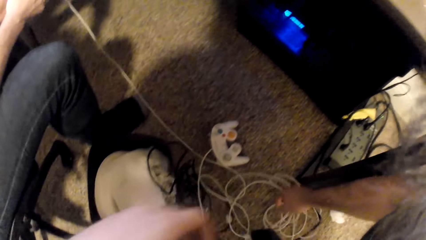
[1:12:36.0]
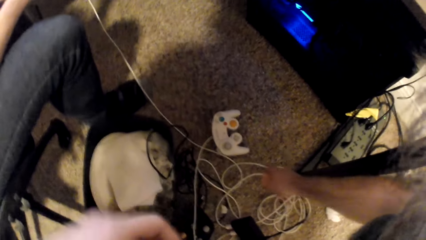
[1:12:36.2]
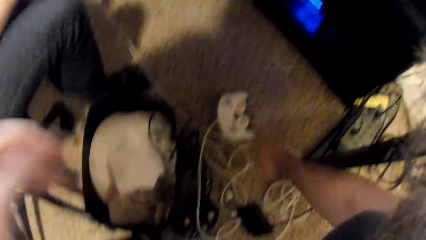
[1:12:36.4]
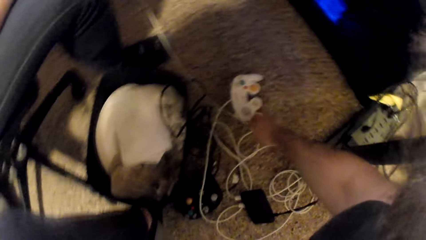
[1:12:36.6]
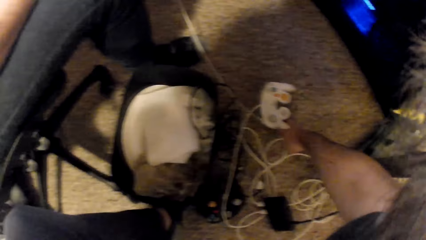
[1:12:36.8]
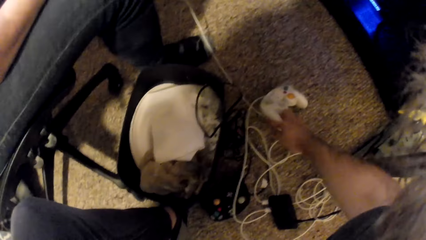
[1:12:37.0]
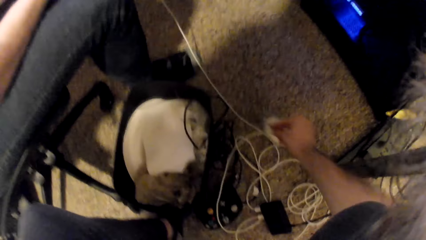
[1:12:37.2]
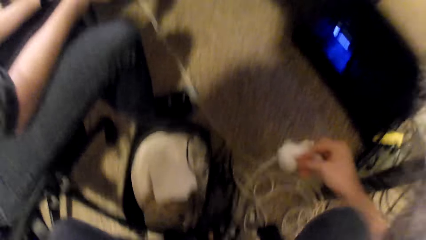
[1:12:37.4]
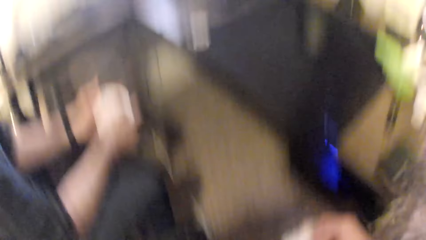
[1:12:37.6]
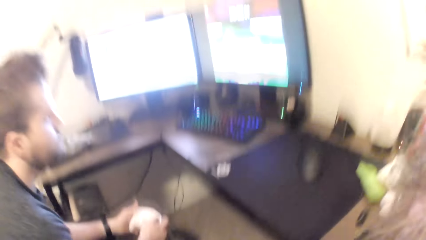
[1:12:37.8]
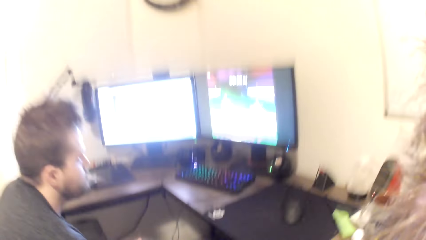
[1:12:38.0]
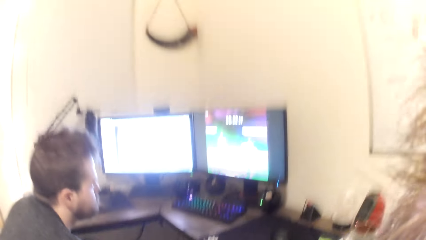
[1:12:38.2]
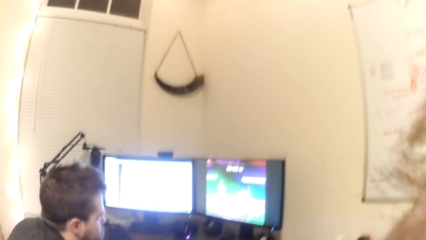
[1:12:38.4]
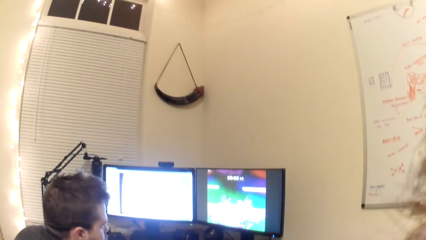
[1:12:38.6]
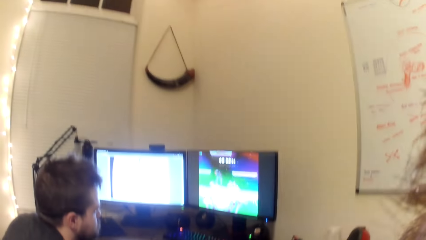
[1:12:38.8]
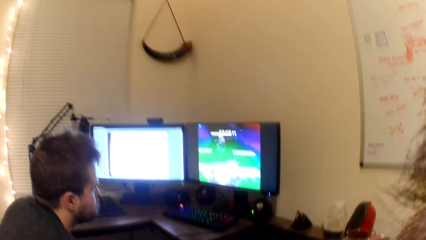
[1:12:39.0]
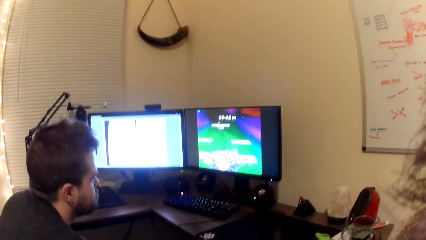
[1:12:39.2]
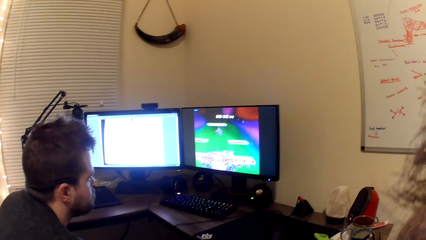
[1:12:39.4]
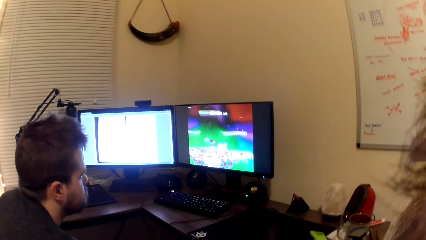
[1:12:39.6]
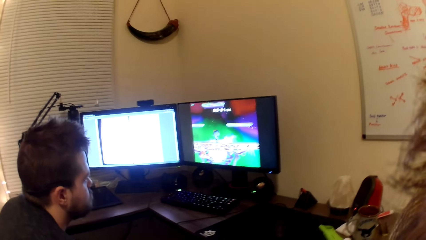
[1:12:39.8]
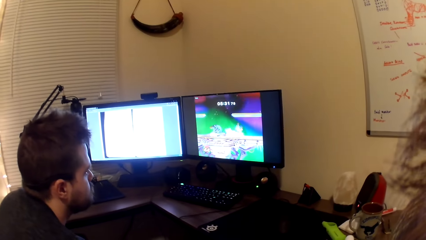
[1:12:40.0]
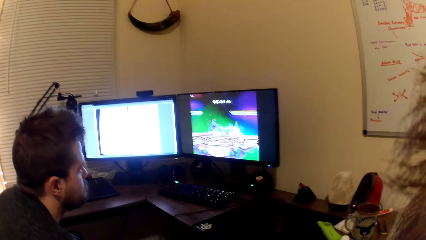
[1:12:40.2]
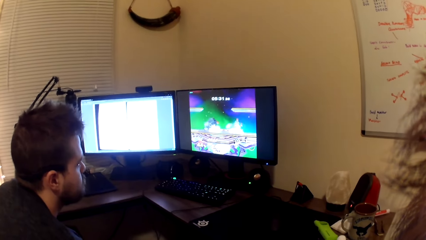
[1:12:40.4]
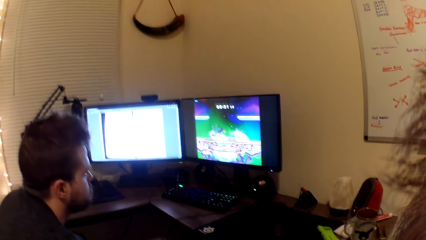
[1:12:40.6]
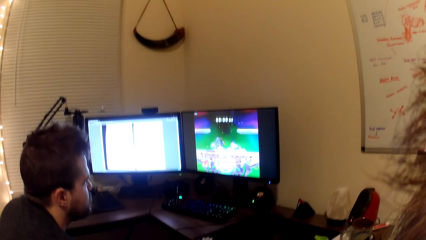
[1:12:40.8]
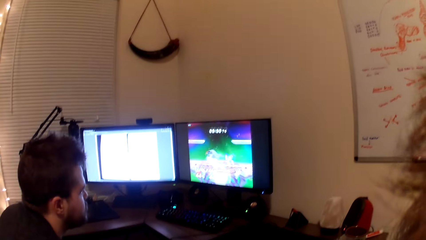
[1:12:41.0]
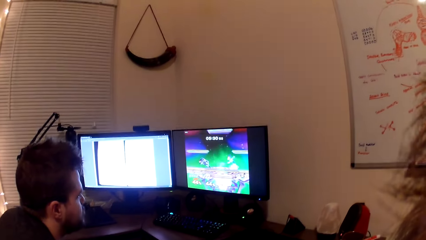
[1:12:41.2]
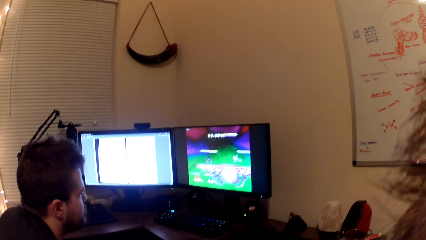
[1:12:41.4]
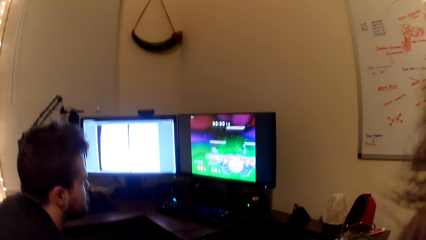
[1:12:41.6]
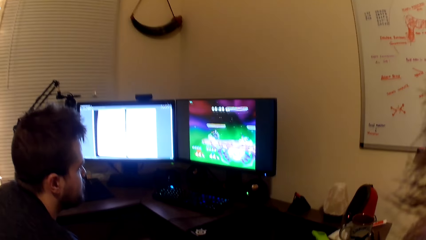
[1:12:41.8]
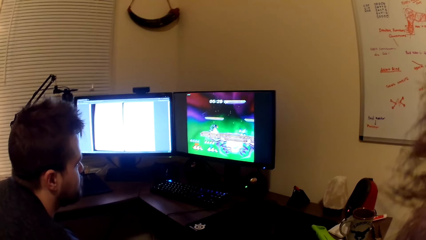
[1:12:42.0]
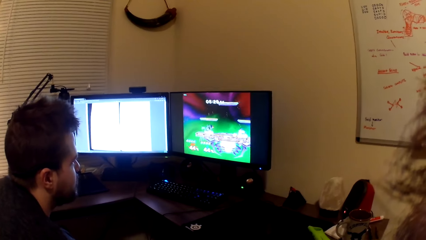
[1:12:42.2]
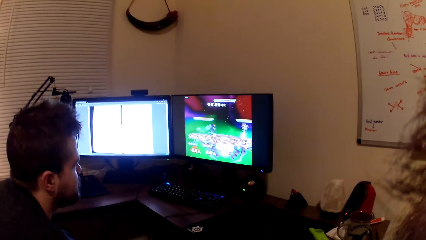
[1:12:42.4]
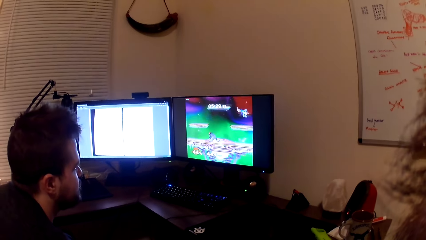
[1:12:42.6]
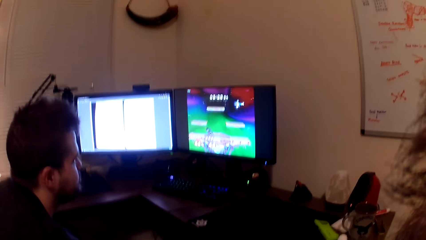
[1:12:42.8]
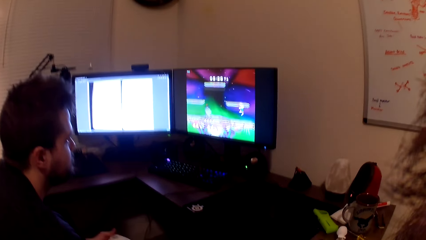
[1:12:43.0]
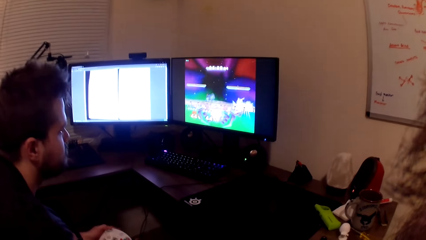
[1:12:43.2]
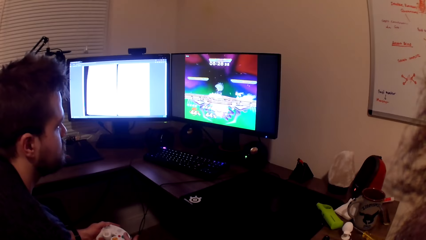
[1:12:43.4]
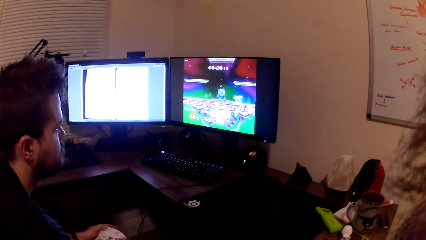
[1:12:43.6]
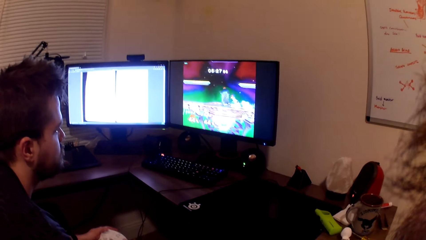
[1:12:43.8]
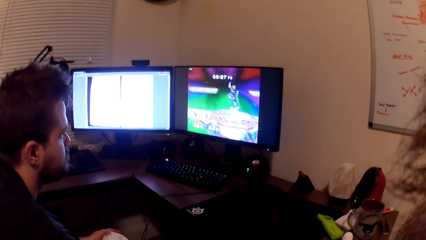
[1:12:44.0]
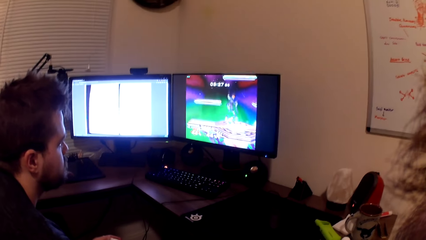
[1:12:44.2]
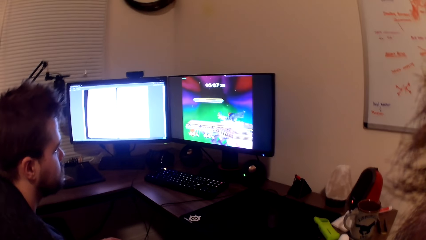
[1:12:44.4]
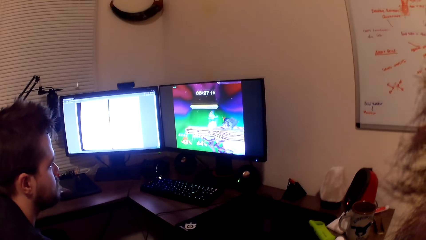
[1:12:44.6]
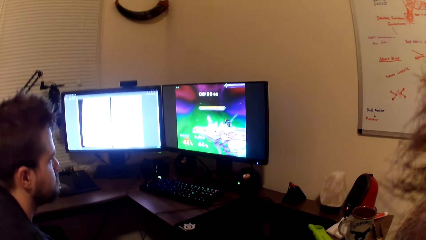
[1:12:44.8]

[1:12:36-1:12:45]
A man plays the video game. The camera wearer picks up a game pad from the floor with his right hand. He looks at the computer. He plays the video game with the man.

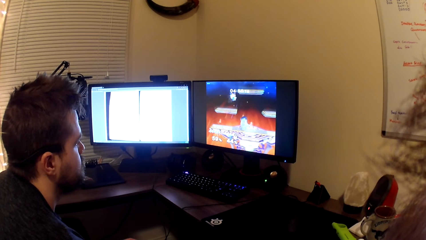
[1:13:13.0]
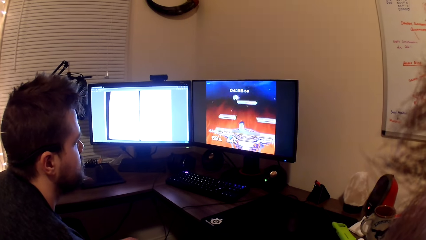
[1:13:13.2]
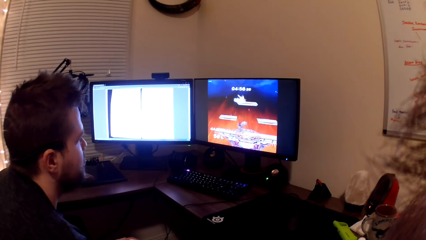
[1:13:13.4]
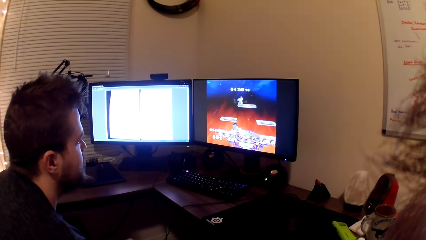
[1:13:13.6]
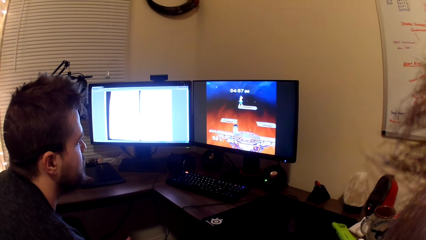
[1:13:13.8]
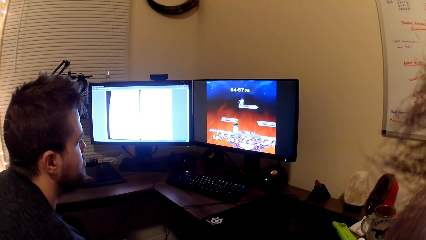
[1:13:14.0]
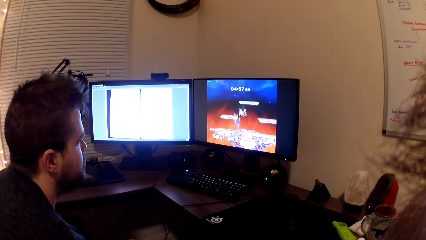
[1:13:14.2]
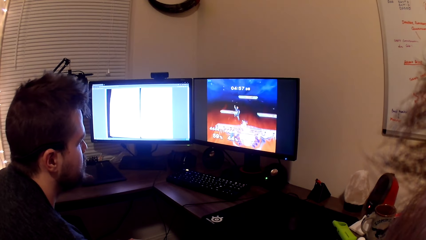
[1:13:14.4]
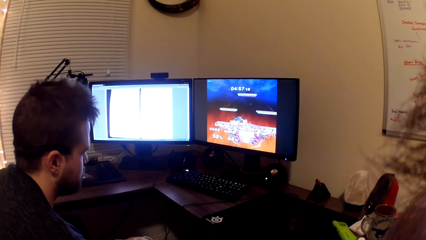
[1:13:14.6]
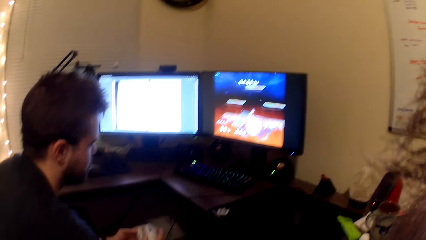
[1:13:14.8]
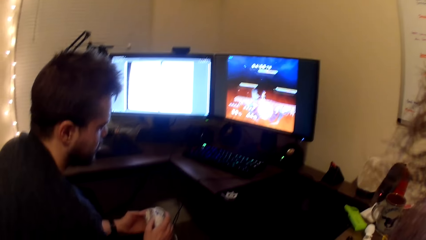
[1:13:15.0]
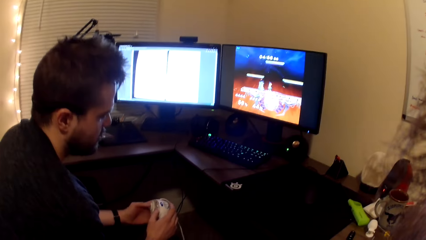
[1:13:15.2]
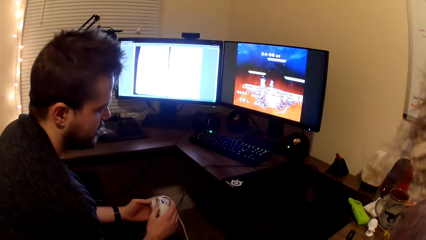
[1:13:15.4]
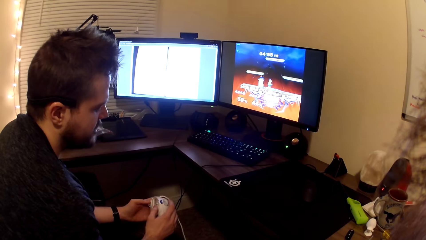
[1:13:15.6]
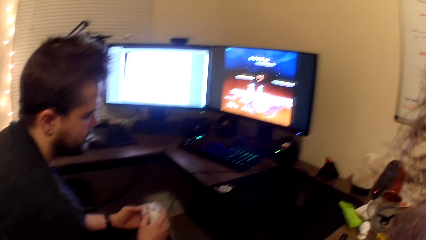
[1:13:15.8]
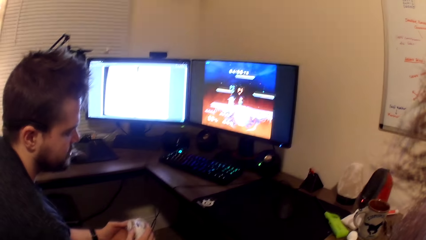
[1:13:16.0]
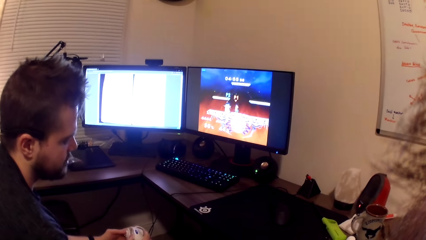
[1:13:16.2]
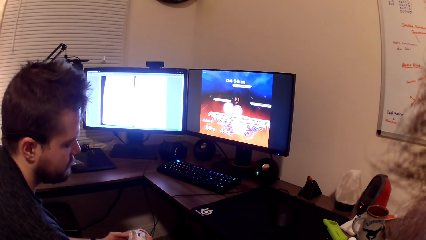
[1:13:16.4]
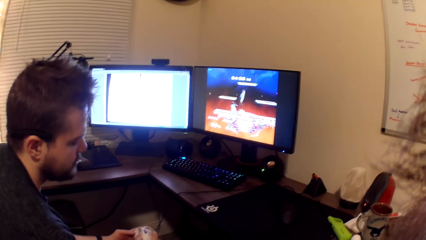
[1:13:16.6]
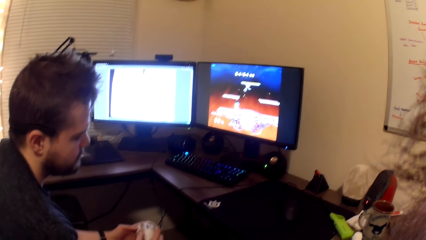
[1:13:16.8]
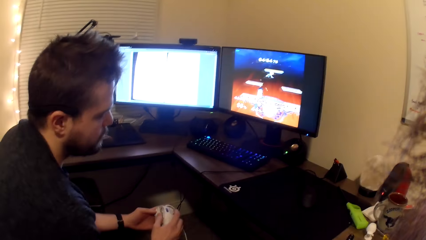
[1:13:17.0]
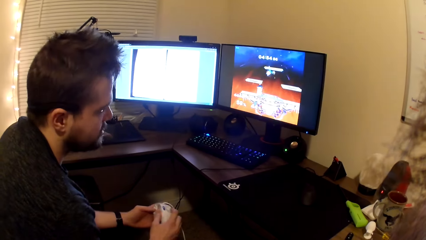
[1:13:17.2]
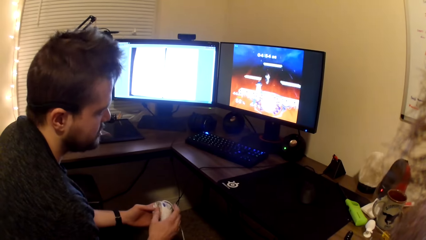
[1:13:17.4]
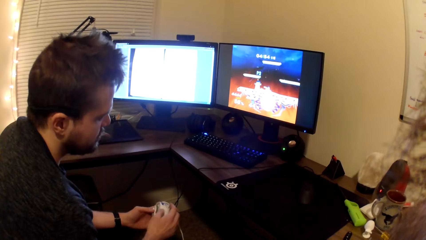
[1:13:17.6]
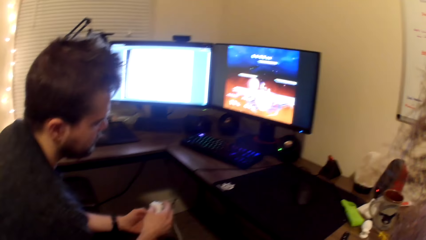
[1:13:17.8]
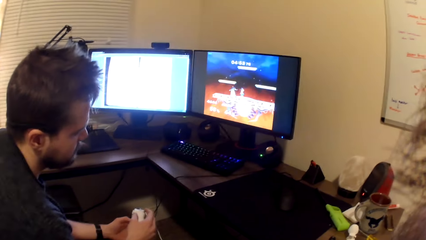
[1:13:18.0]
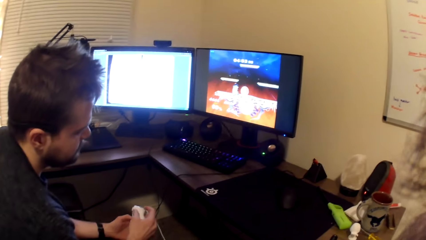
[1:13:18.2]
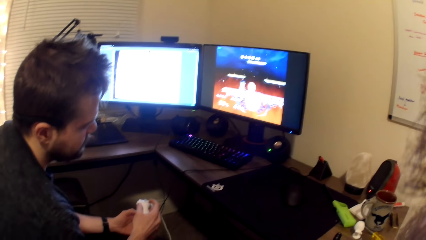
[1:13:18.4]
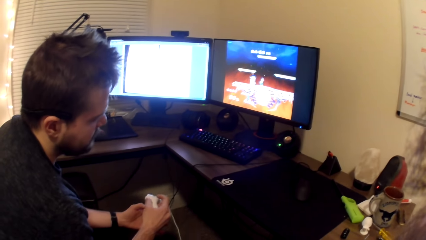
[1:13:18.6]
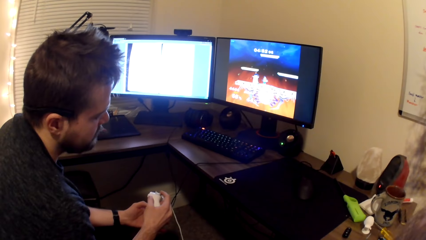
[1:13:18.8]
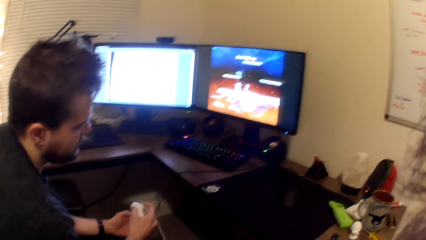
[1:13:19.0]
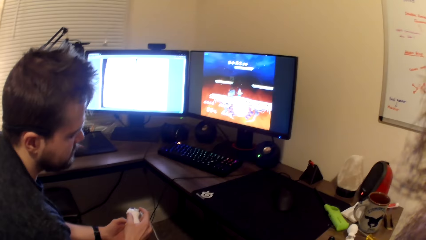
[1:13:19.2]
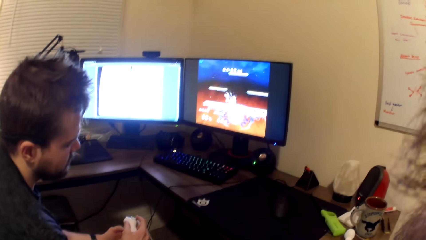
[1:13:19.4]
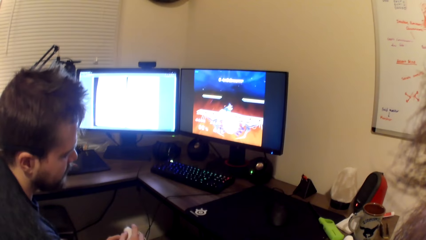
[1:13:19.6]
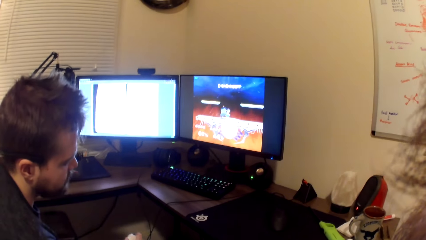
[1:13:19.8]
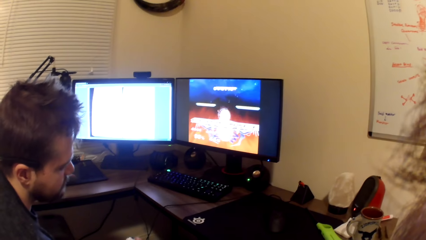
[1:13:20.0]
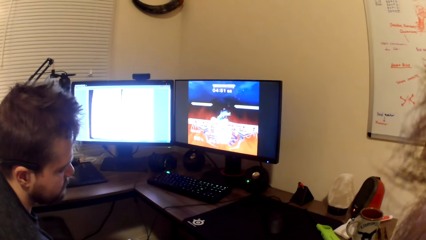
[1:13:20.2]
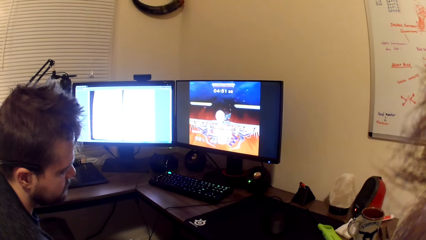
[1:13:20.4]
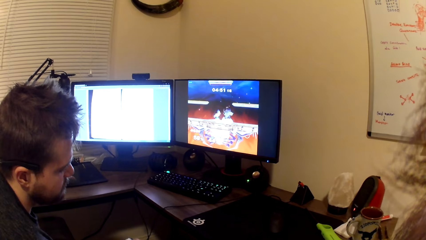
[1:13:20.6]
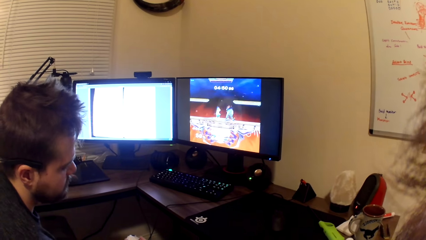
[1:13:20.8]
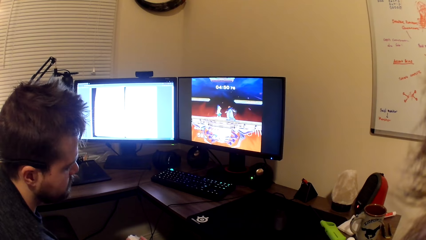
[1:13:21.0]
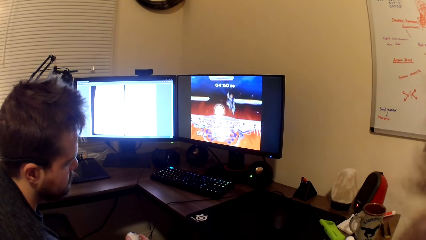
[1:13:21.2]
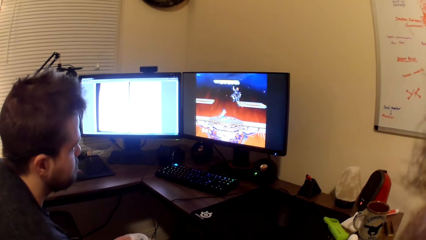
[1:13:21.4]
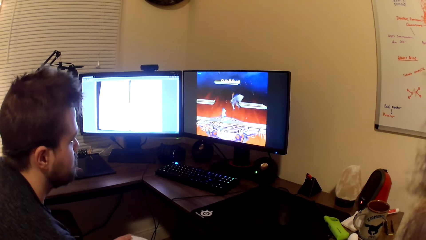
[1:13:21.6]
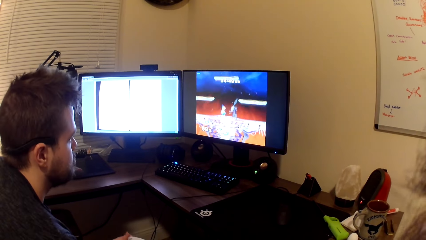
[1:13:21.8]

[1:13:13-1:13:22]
A man looks at the gamepad. The camera wearer looks at the computer.
